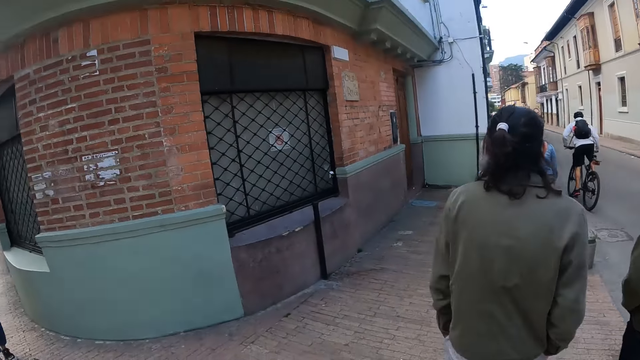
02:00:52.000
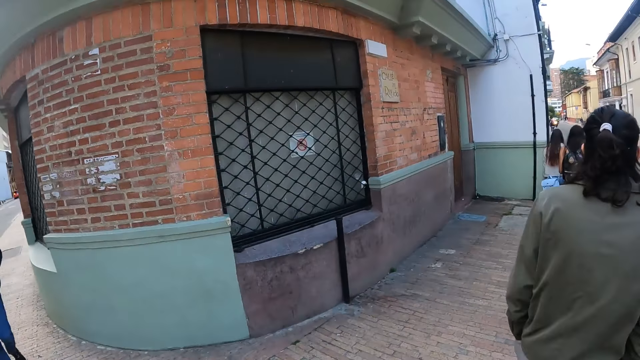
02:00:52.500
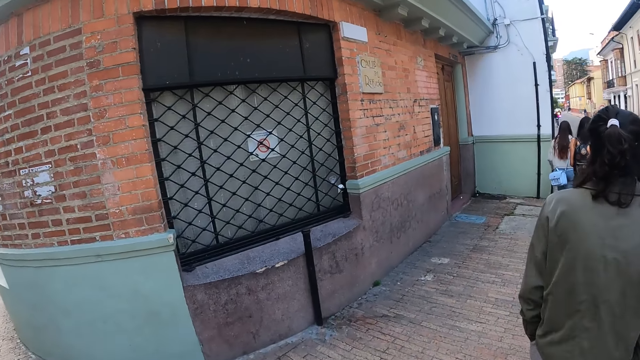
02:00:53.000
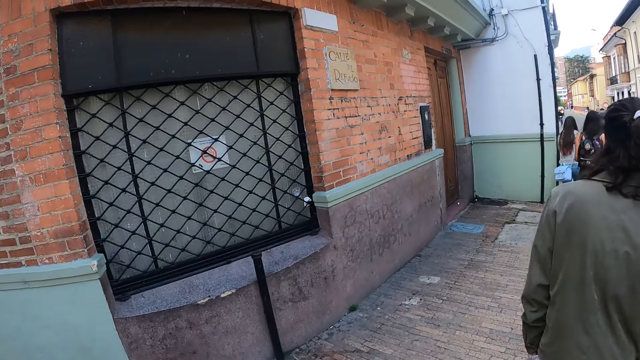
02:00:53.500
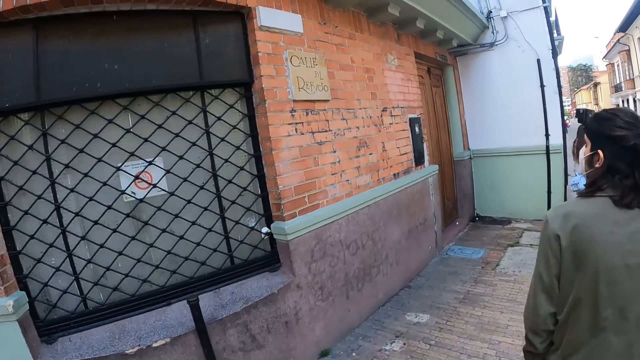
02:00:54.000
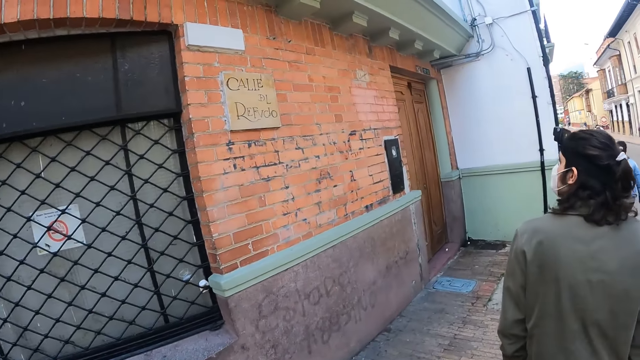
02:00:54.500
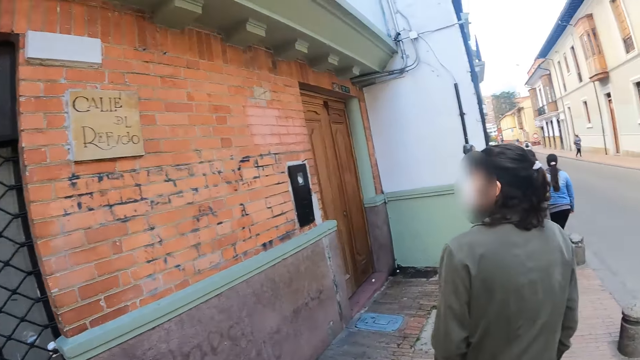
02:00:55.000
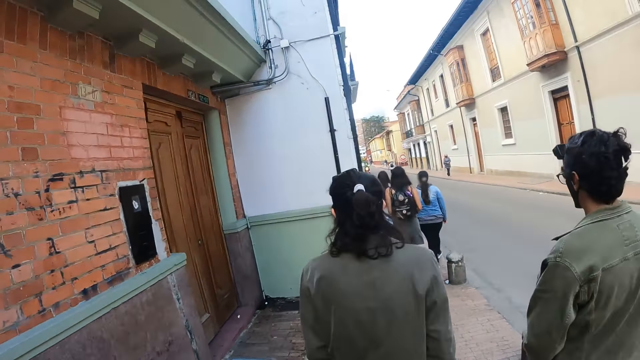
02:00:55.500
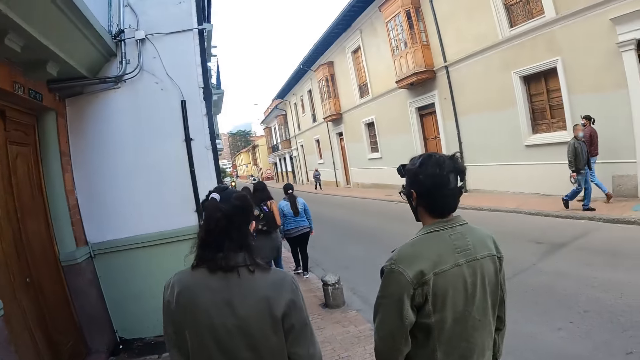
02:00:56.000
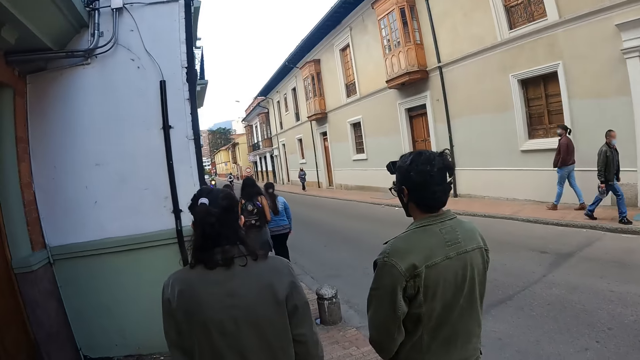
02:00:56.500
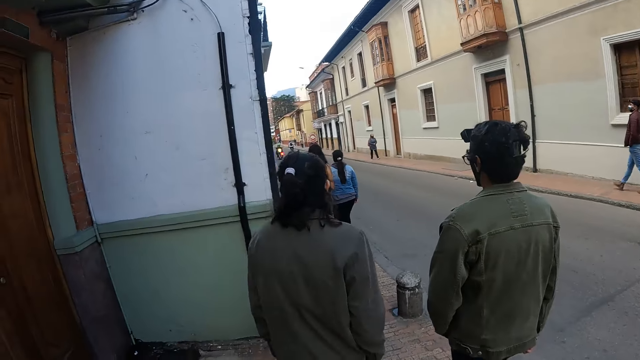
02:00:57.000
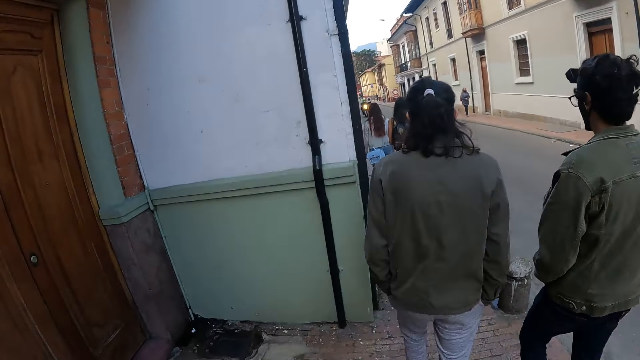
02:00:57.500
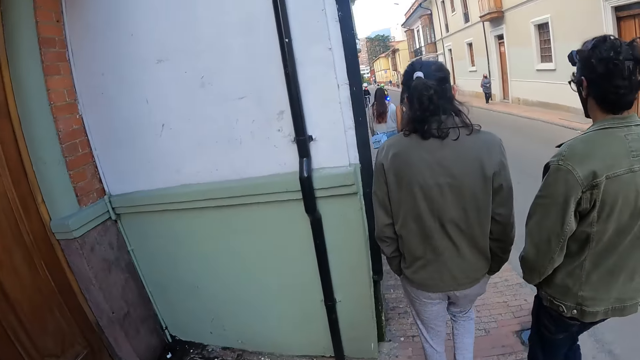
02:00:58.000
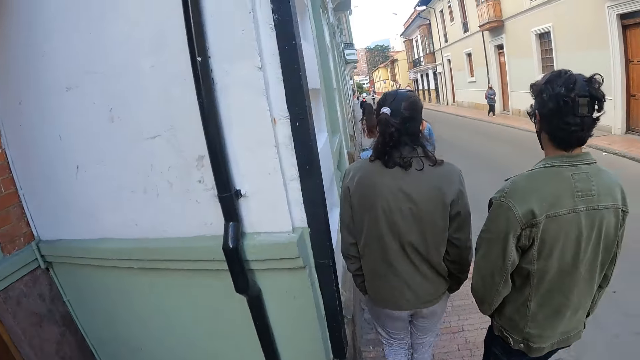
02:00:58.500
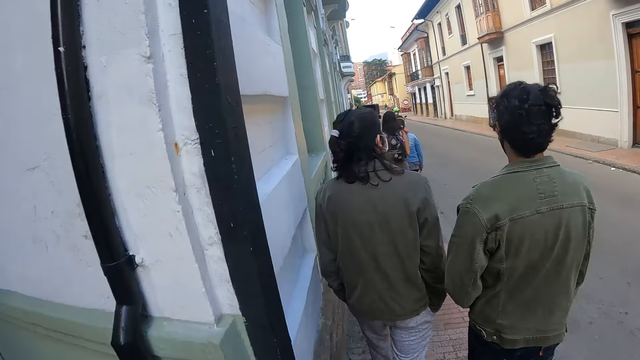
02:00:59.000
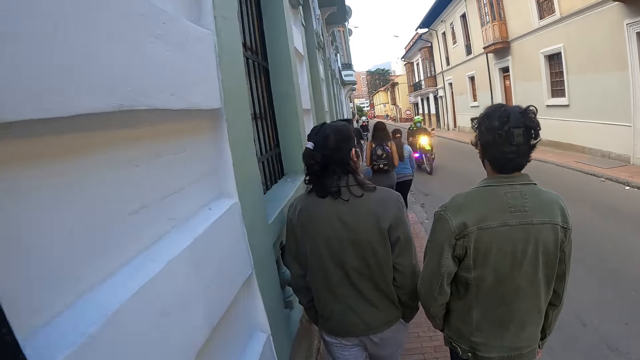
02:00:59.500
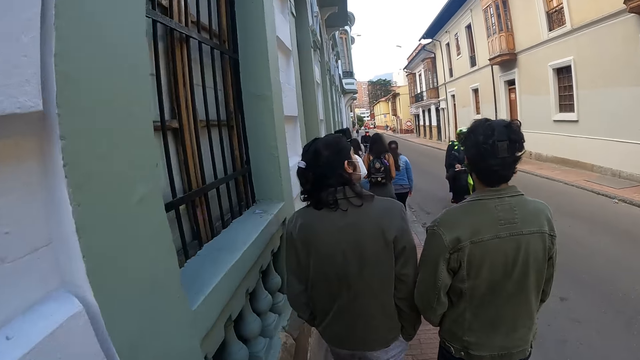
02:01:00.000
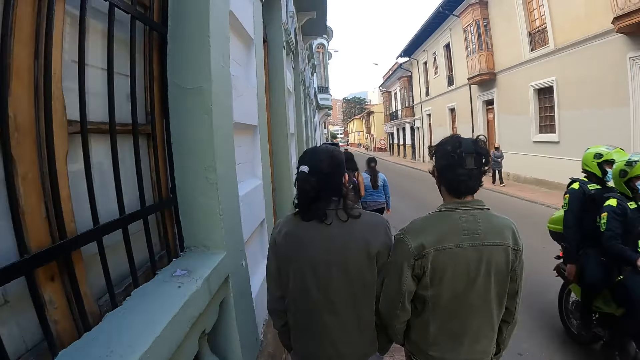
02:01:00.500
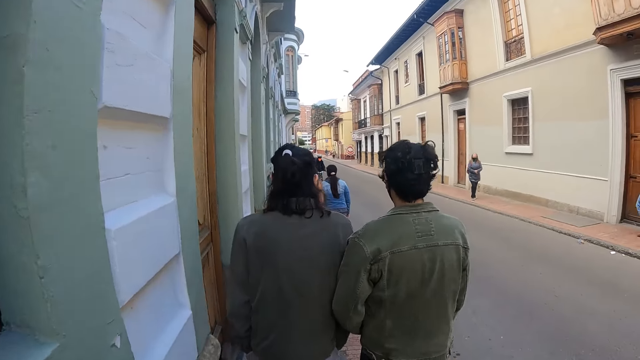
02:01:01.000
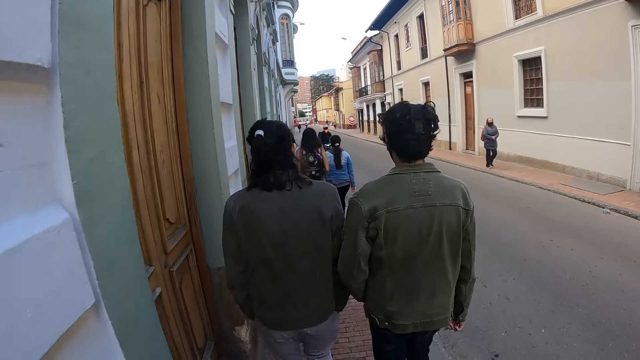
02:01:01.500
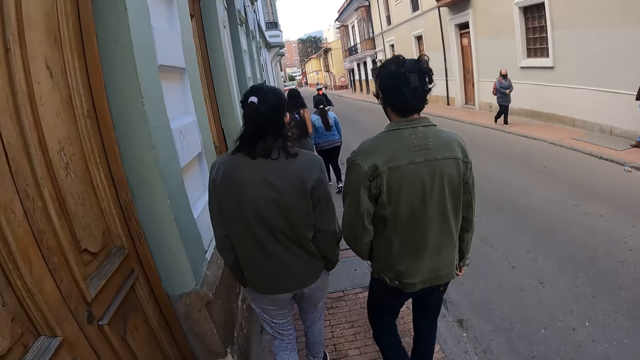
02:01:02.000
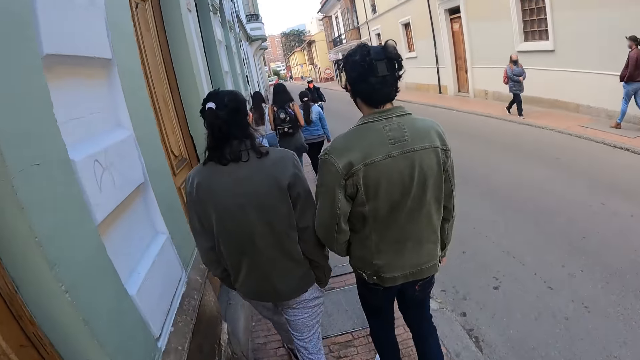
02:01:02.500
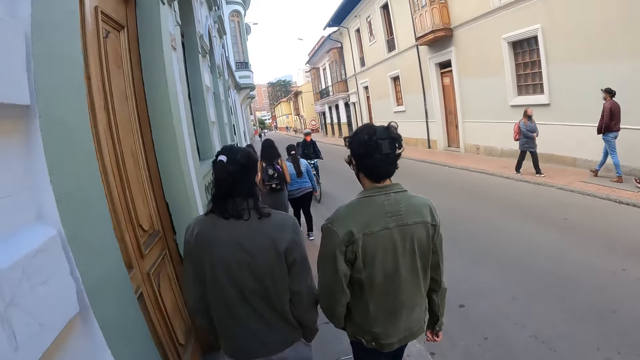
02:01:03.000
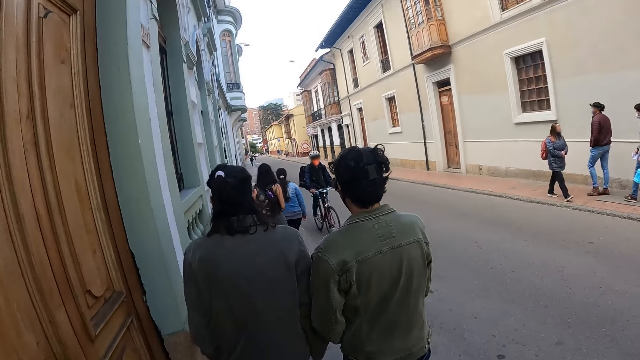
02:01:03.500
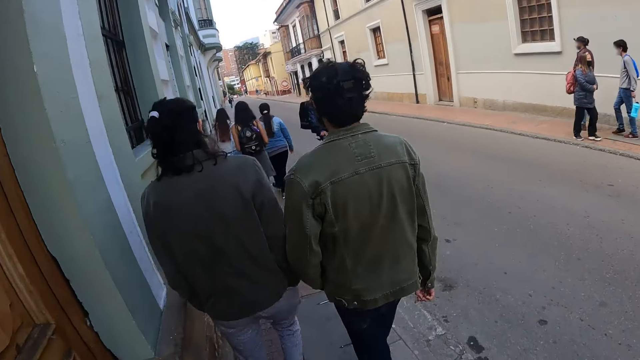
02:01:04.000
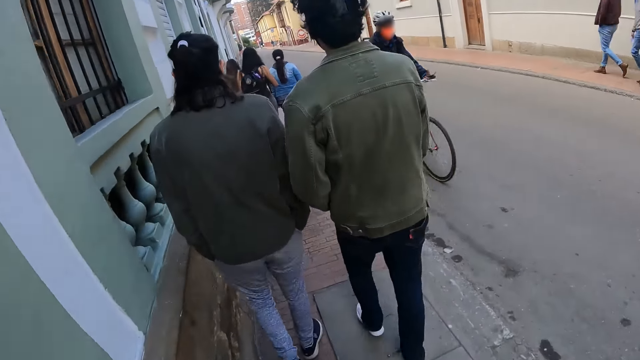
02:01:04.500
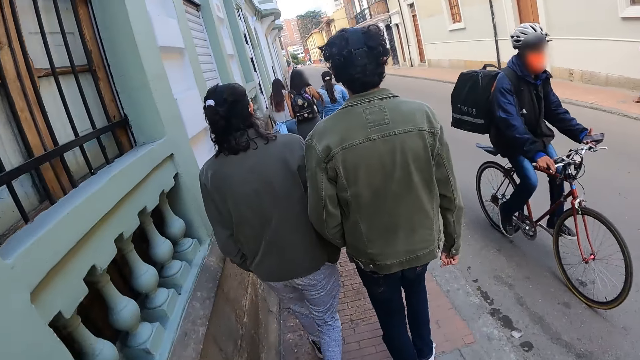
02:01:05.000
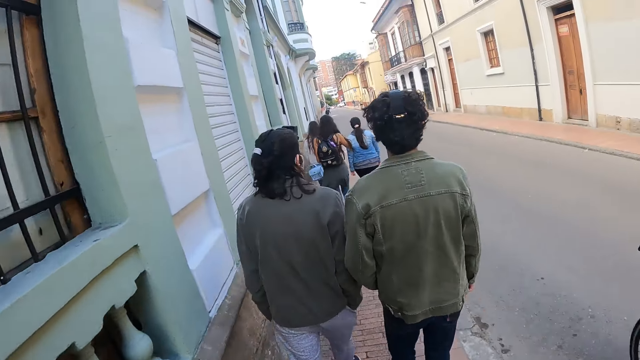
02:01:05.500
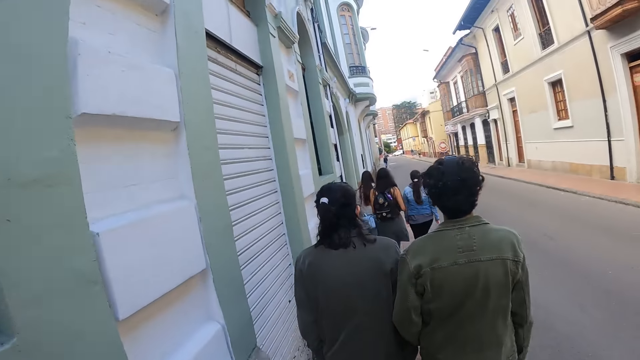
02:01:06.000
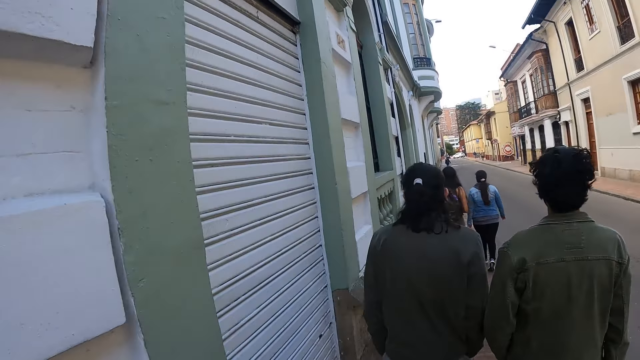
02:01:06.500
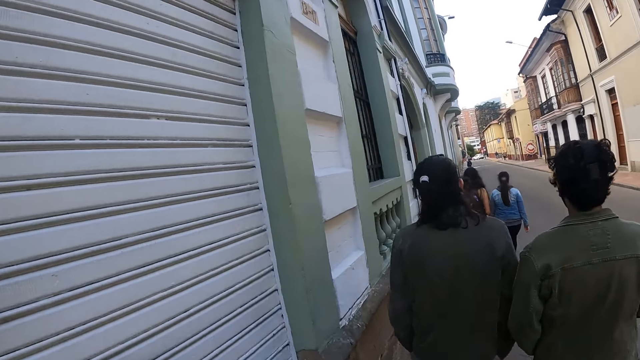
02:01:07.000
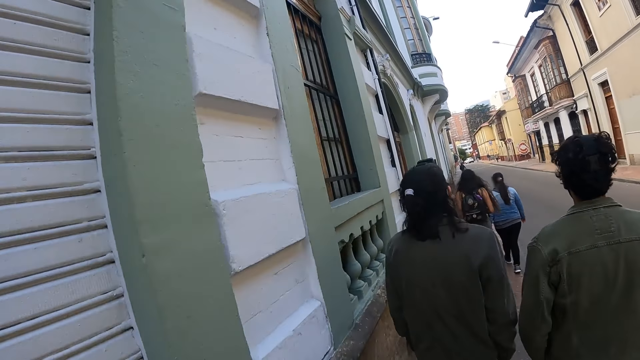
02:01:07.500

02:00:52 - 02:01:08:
The camera wearer walks around.

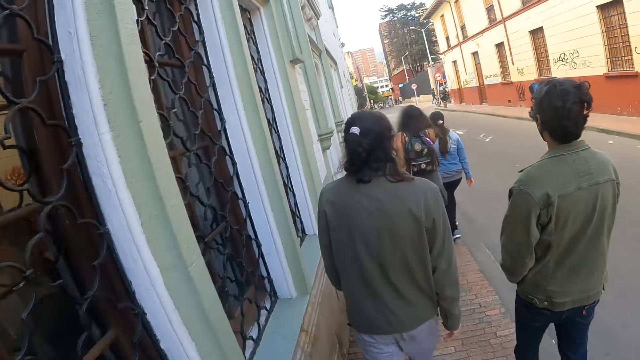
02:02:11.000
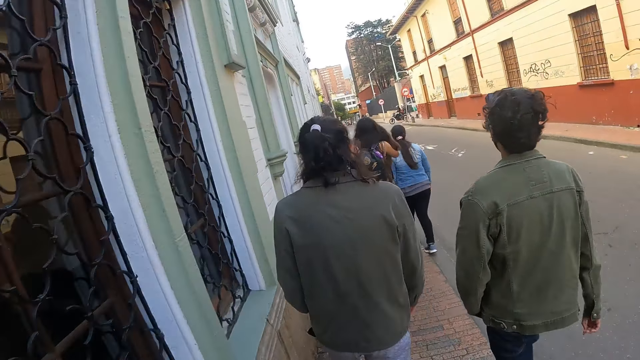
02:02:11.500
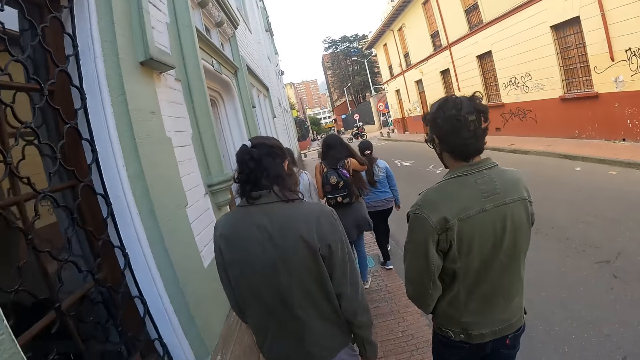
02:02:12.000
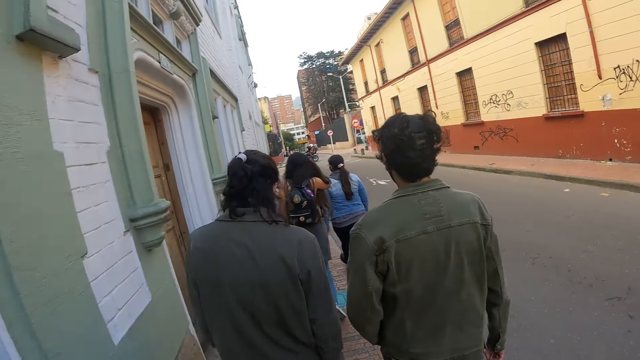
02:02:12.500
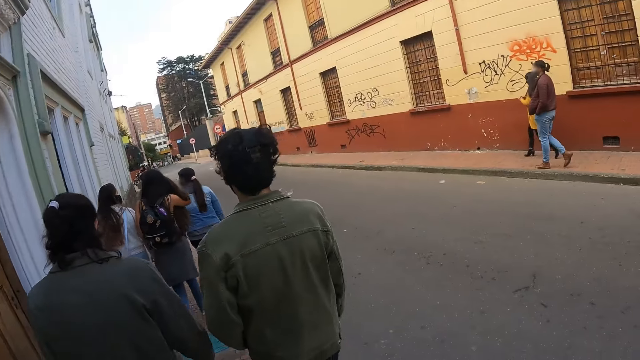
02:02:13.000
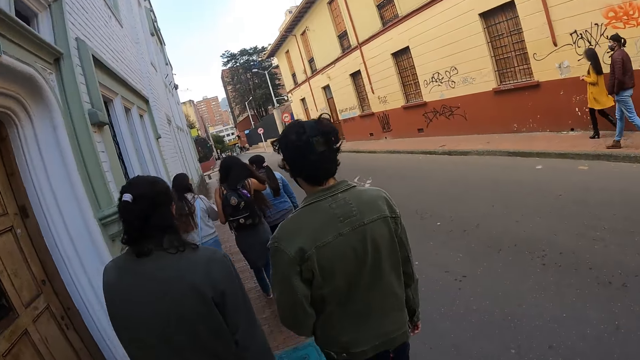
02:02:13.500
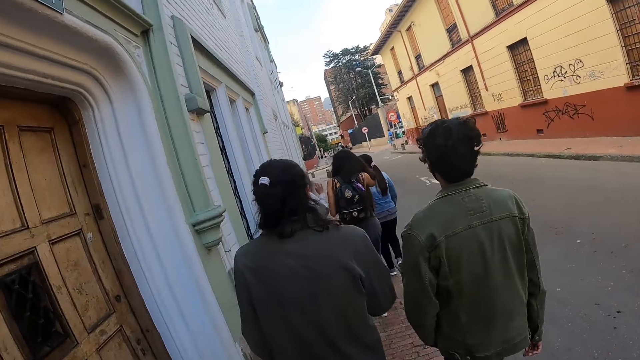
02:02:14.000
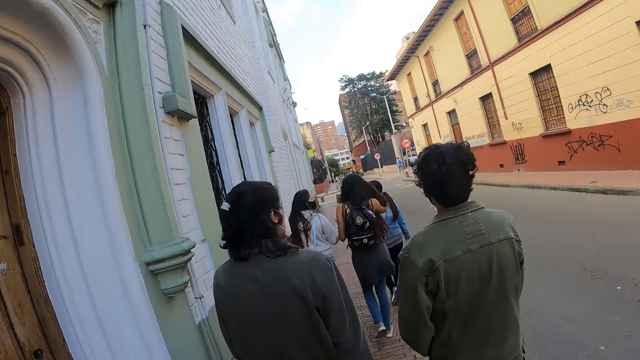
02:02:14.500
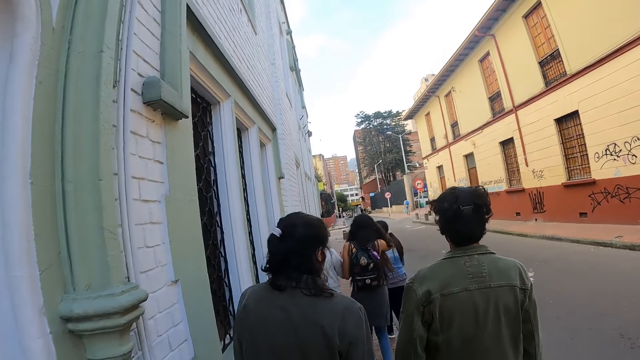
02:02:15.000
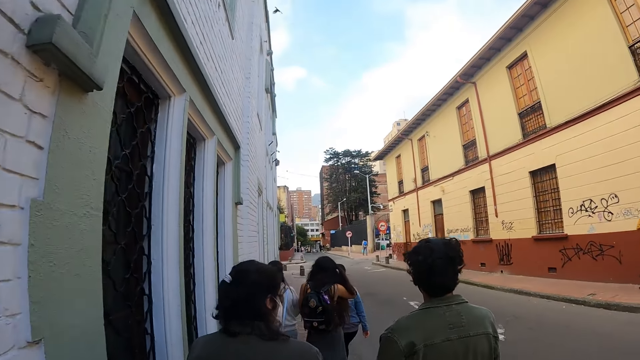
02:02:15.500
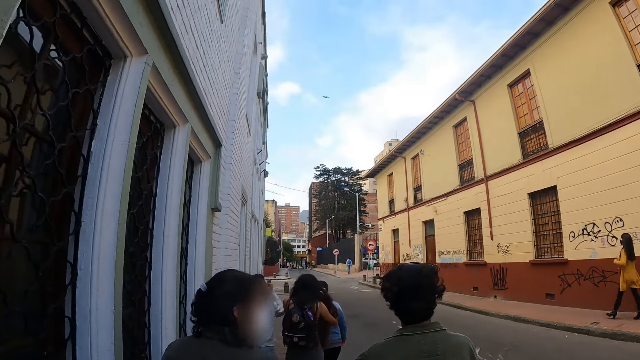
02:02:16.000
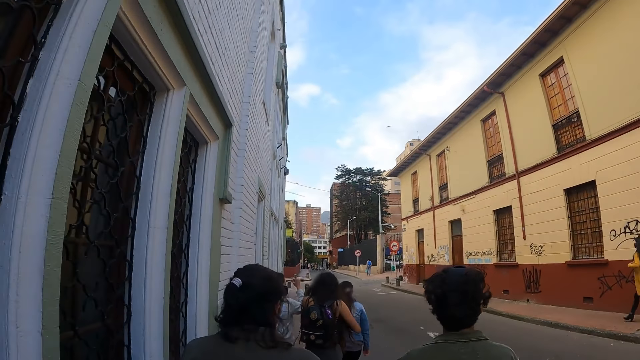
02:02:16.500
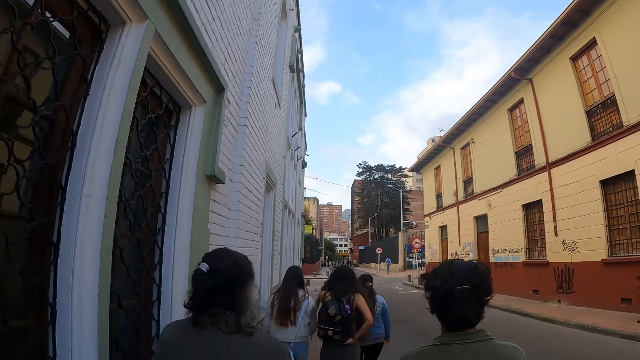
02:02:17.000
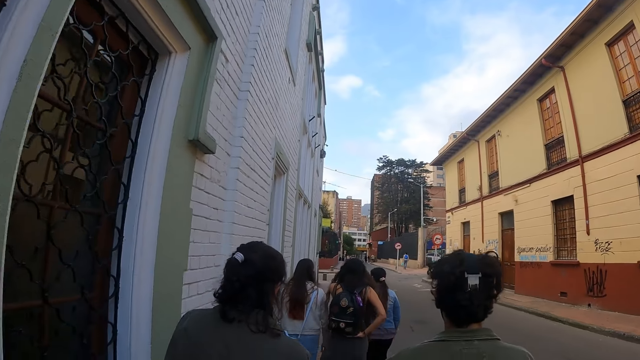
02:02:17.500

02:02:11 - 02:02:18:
A woman walks around.
